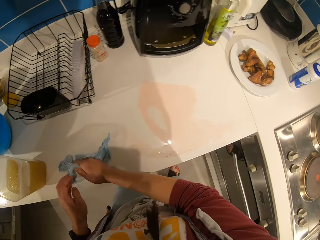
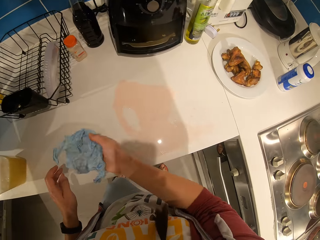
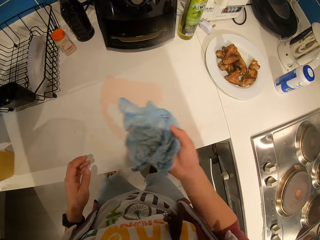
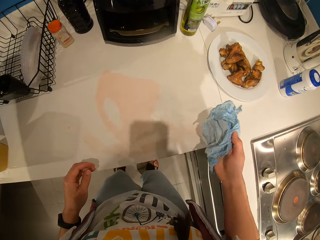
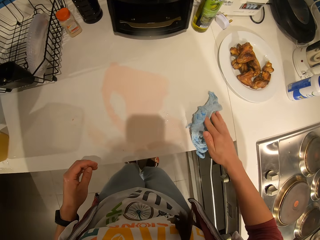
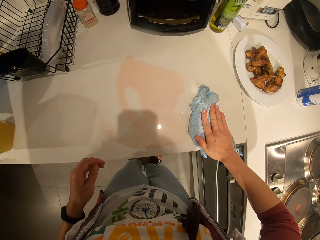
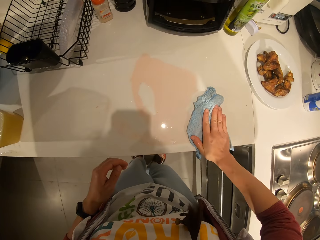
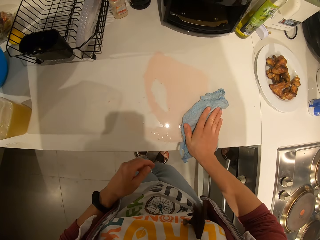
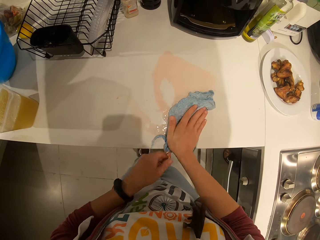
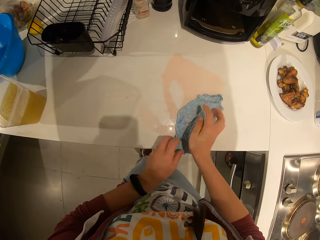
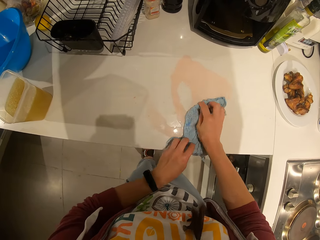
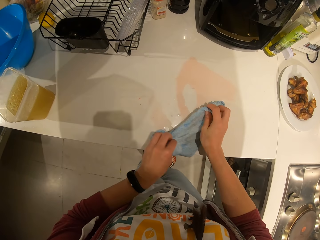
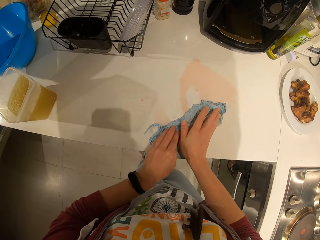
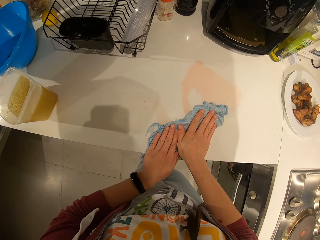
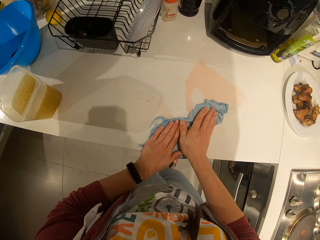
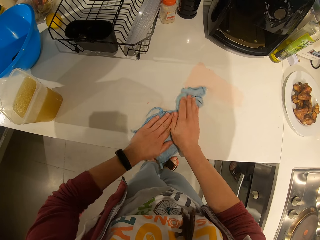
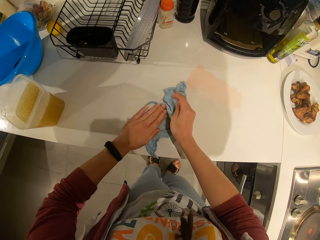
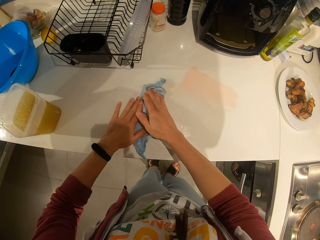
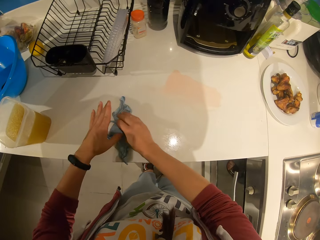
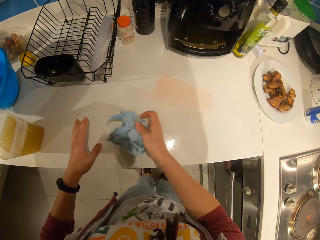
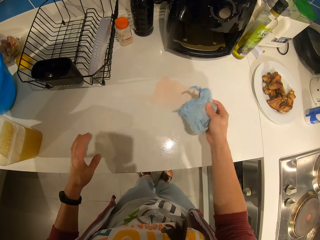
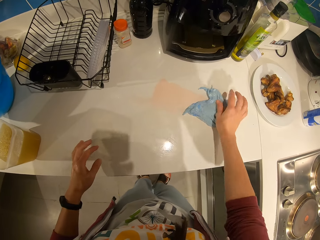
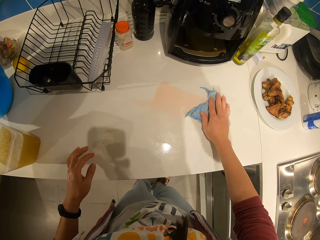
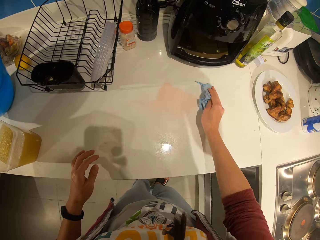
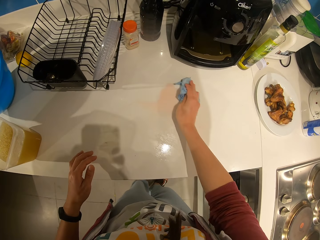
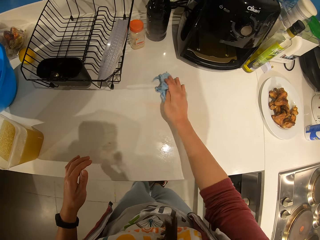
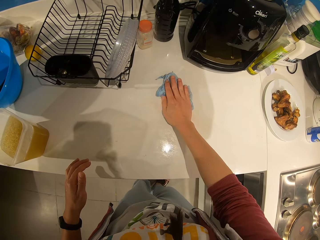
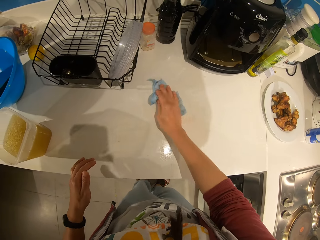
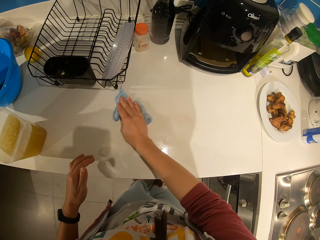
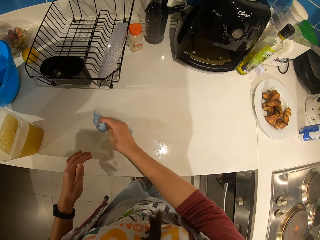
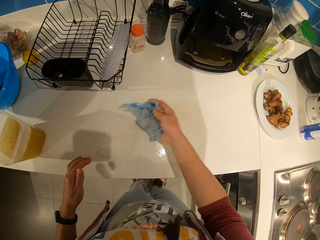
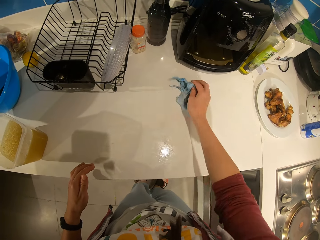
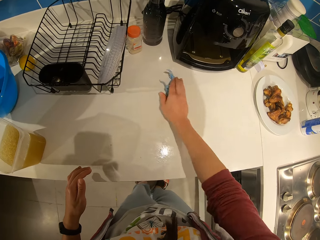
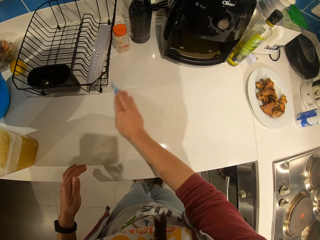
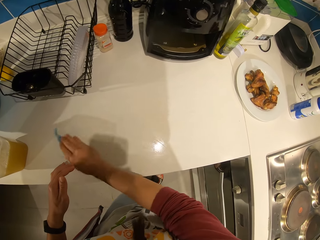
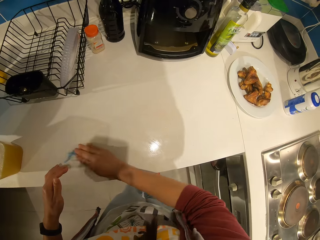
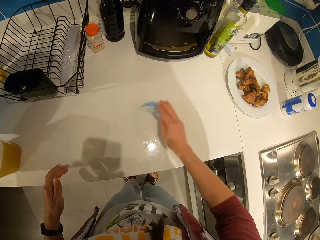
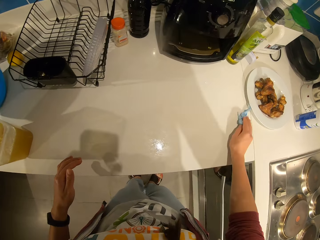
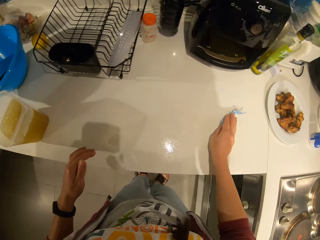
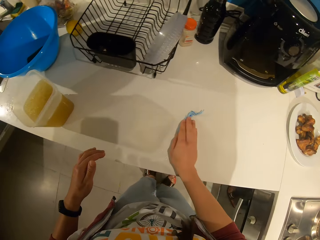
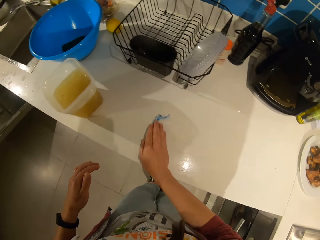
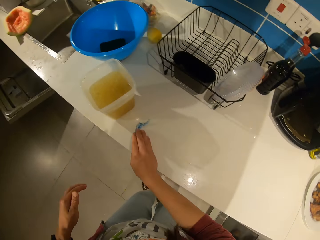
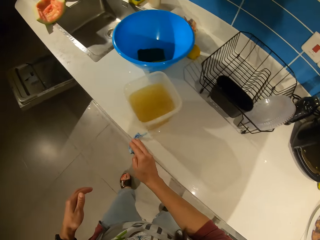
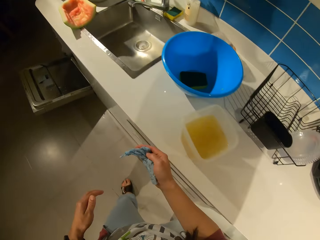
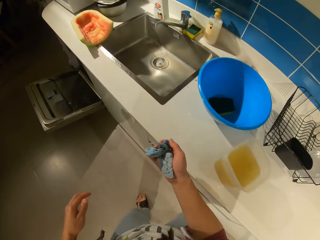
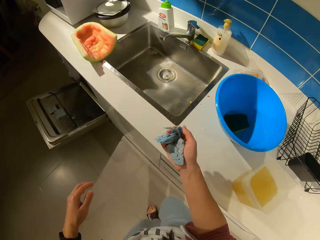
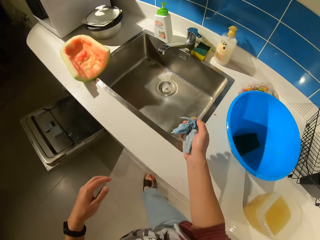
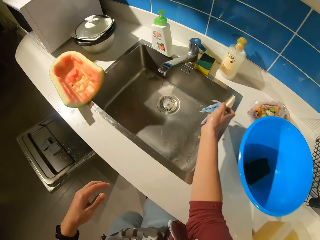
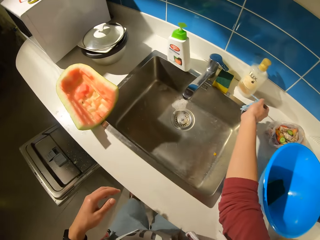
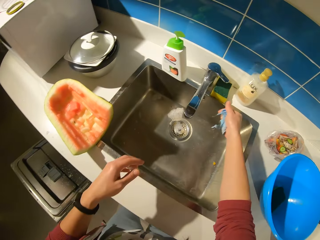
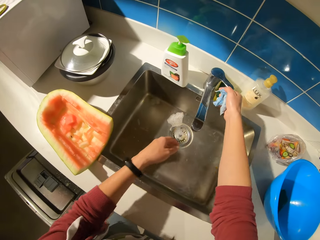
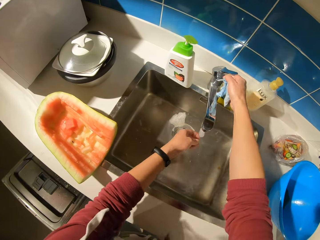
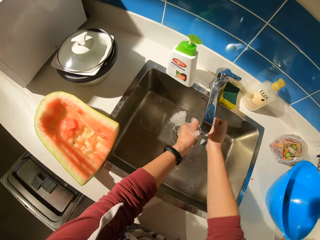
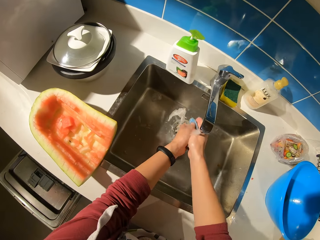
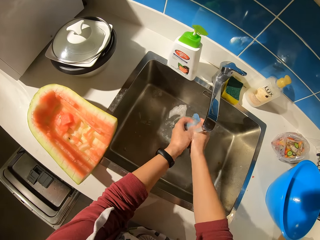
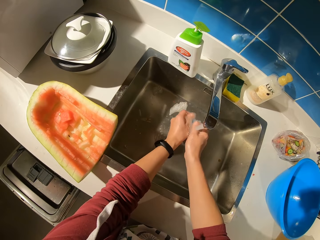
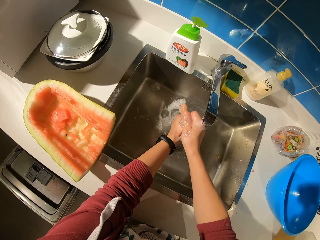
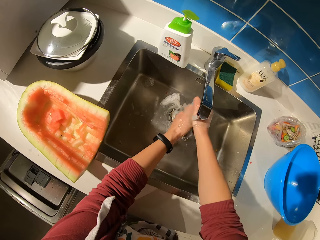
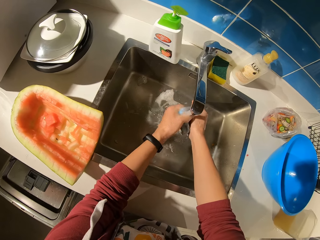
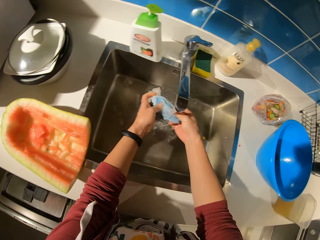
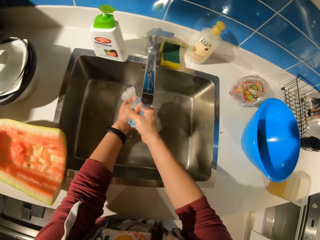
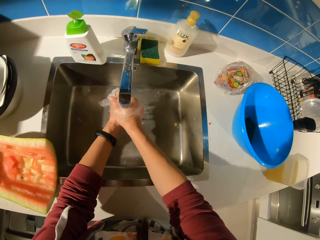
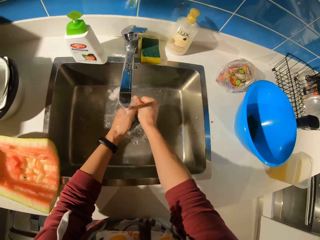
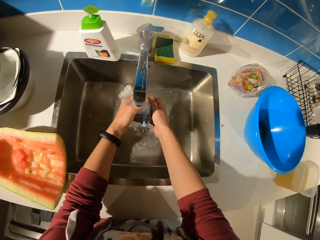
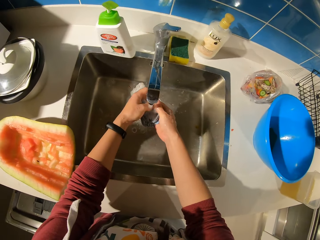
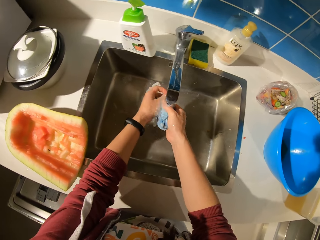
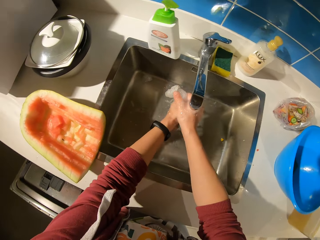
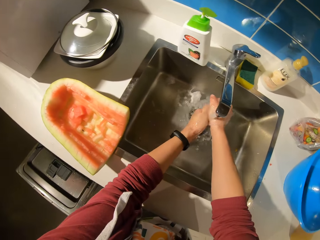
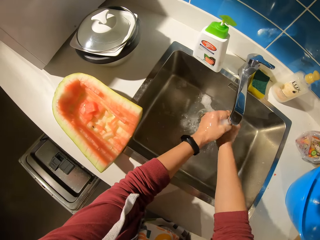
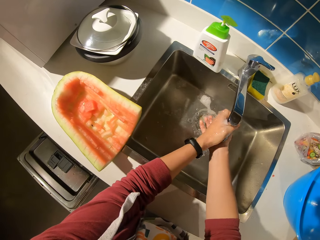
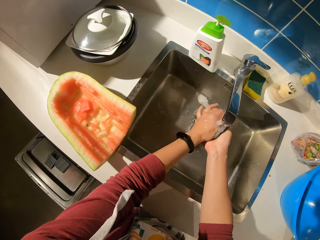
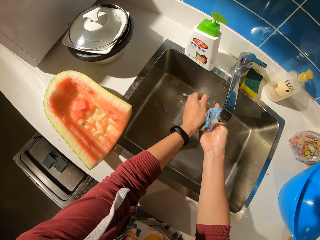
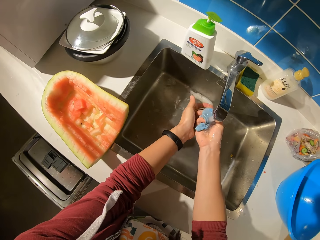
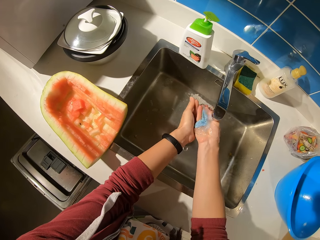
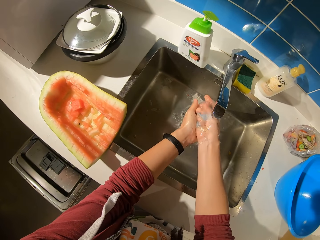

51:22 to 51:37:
The camera wearer cleans the table with the cloth. They turn on the water tap. They rinse the cloth in the sink.

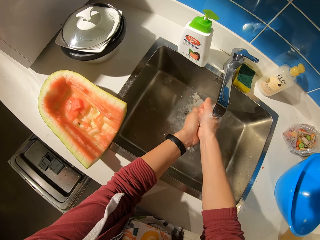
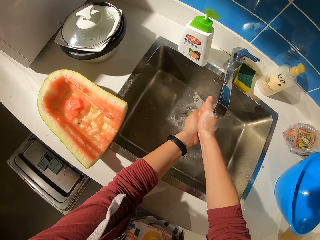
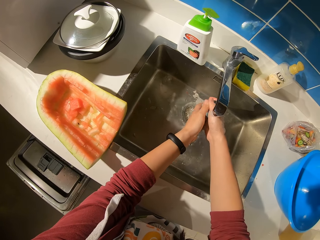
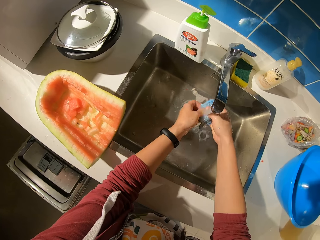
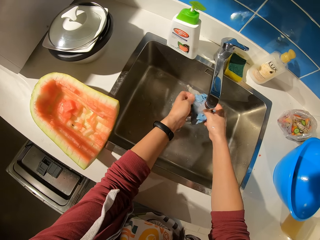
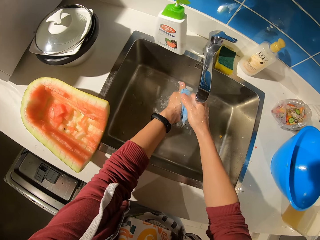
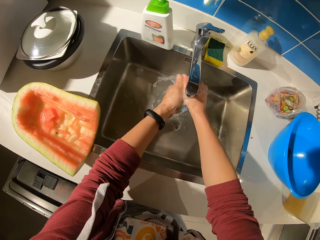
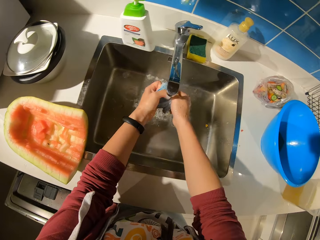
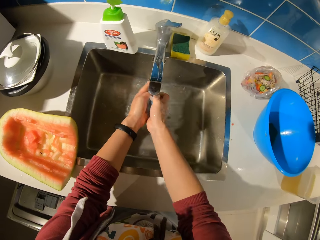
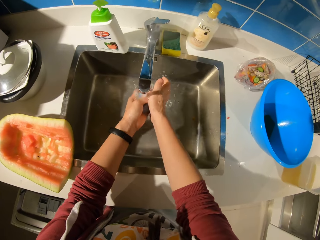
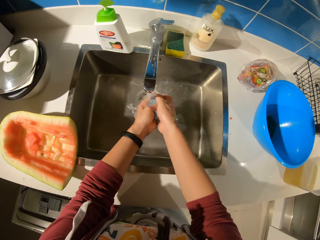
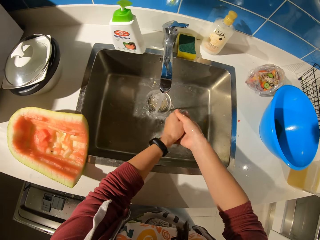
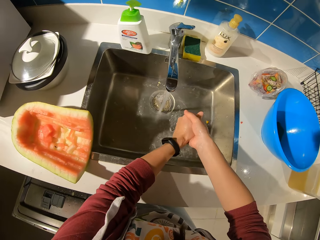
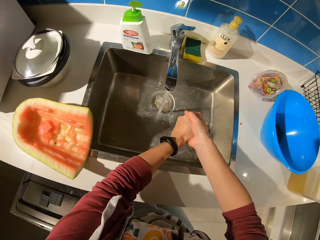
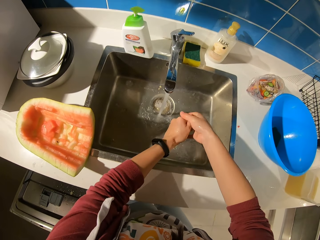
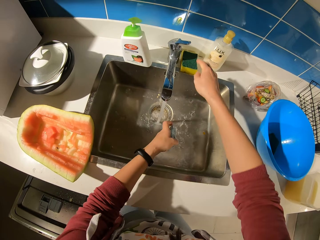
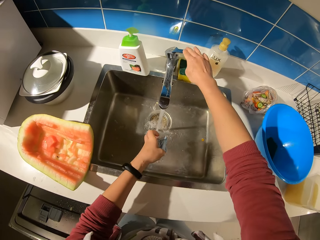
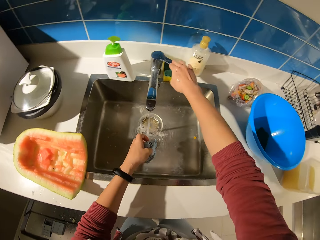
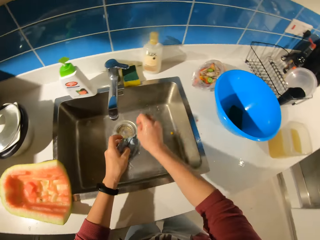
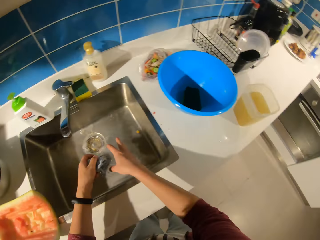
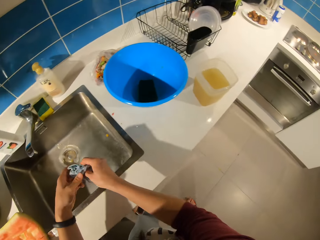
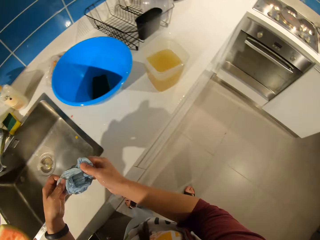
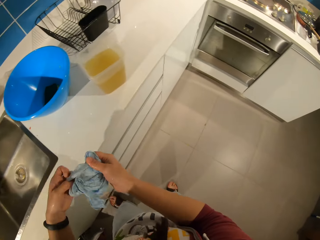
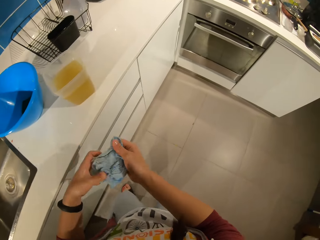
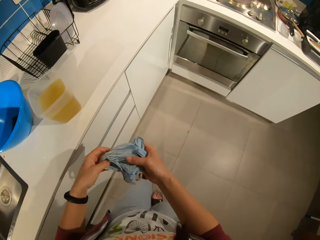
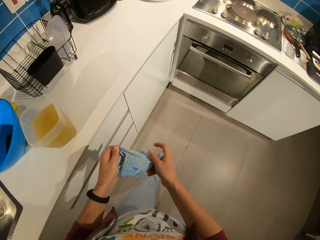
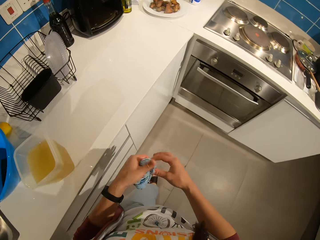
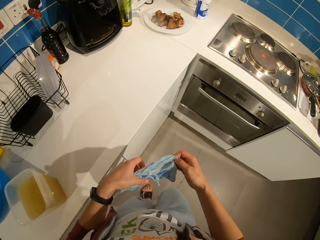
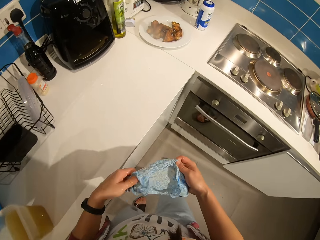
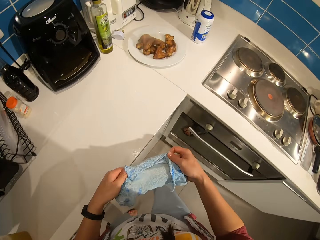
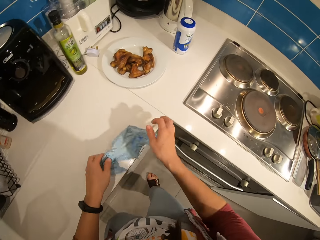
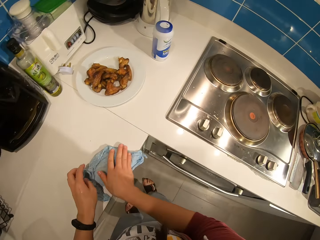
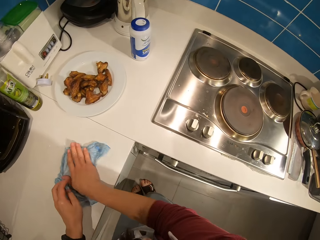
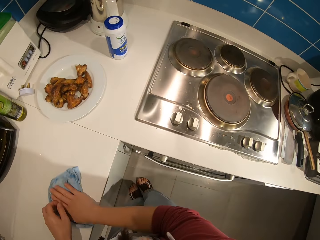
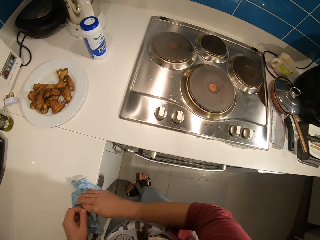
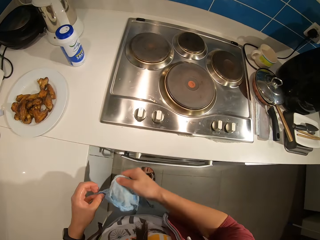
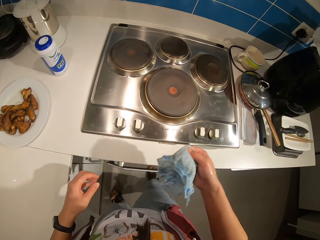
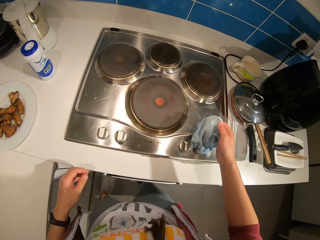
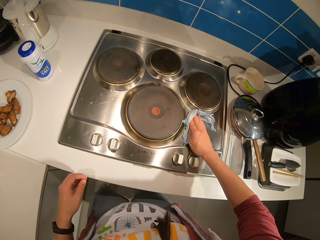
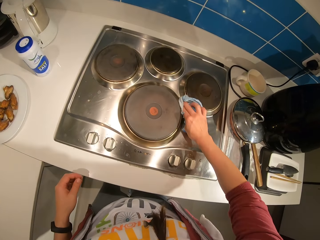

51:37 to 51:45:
The camera wearer turns off the tap. They walk. They clean the table with the cloth.
